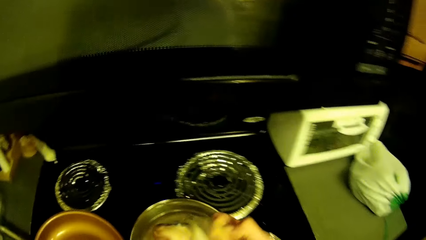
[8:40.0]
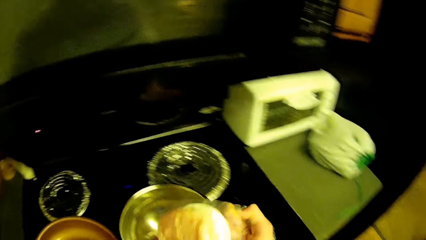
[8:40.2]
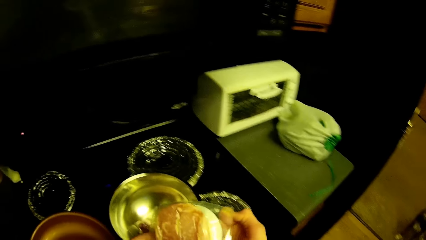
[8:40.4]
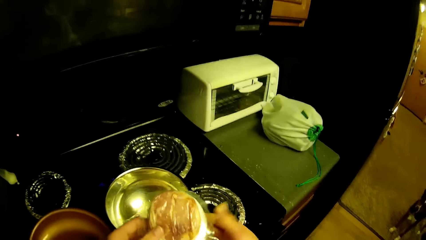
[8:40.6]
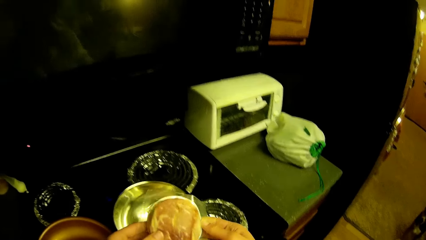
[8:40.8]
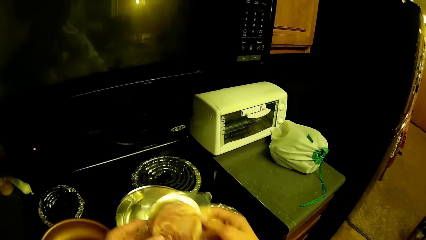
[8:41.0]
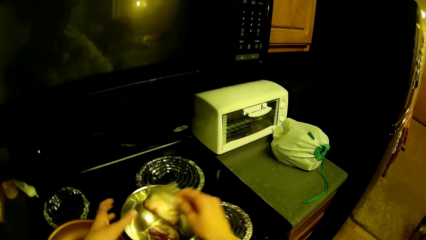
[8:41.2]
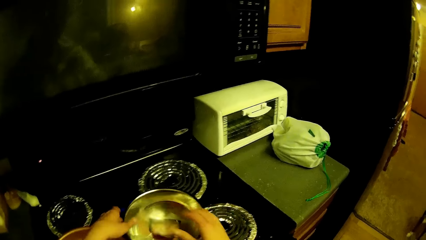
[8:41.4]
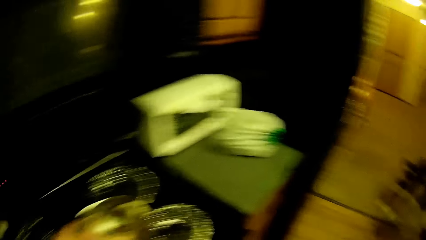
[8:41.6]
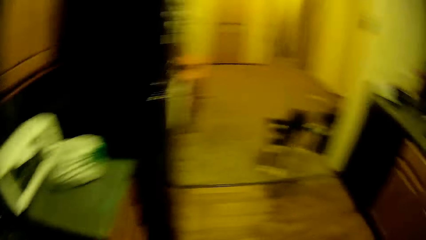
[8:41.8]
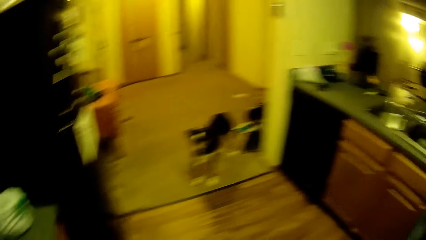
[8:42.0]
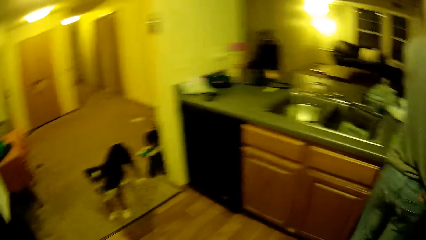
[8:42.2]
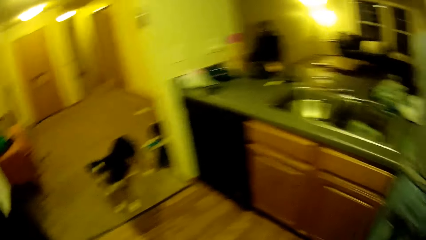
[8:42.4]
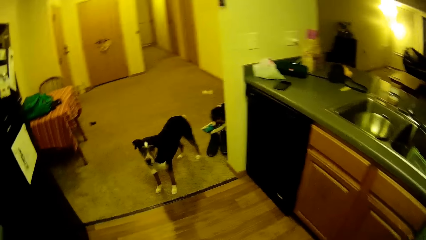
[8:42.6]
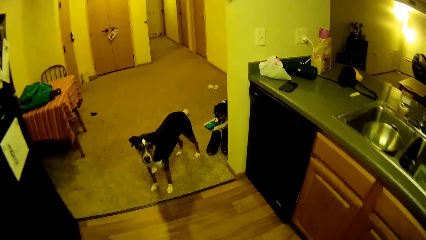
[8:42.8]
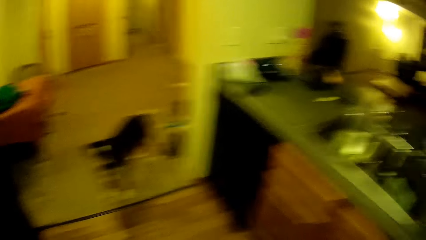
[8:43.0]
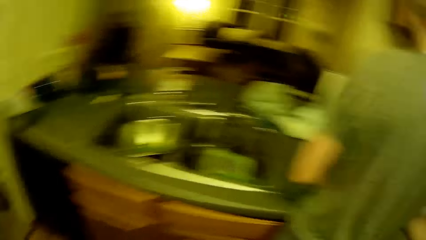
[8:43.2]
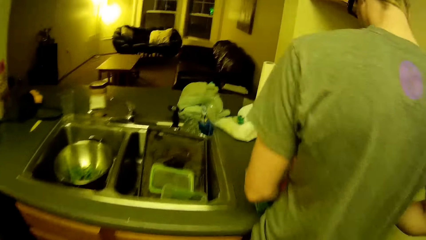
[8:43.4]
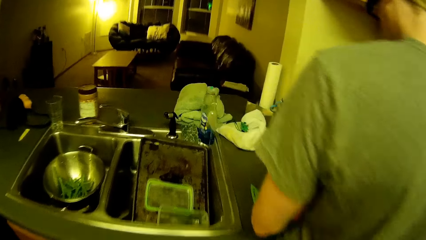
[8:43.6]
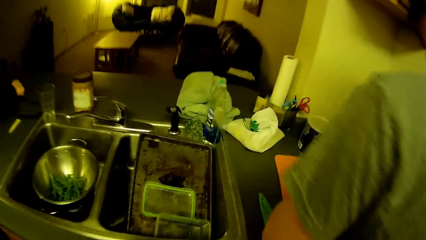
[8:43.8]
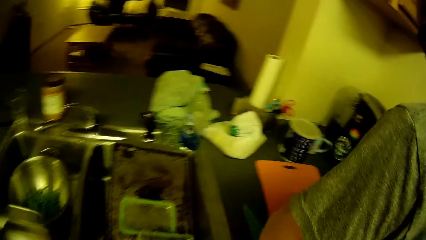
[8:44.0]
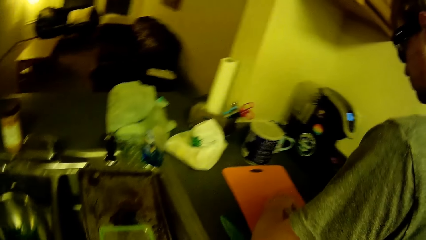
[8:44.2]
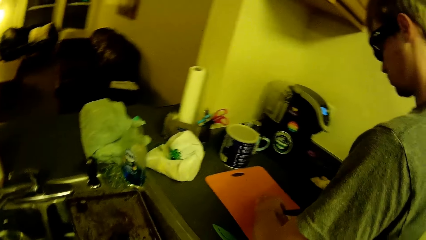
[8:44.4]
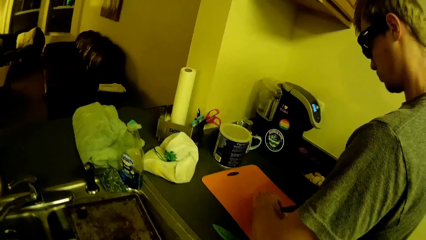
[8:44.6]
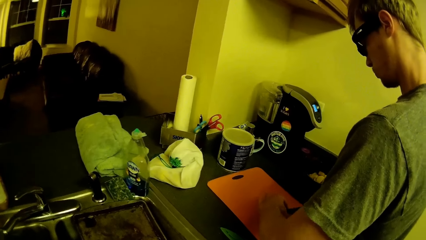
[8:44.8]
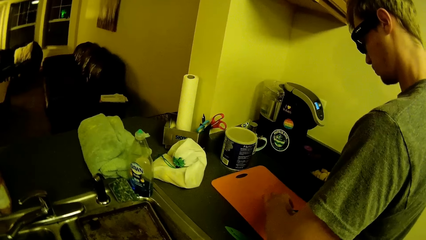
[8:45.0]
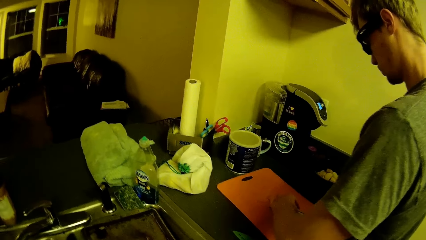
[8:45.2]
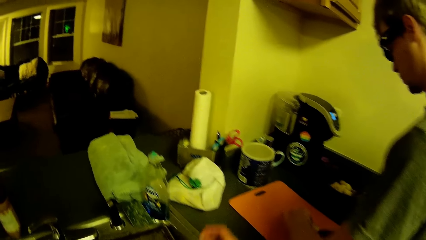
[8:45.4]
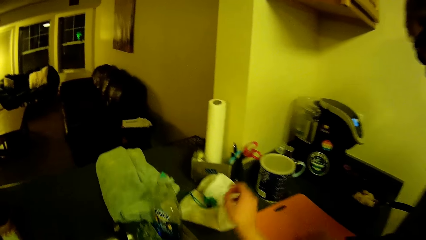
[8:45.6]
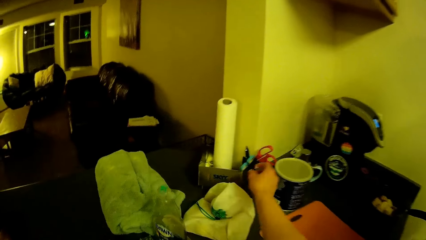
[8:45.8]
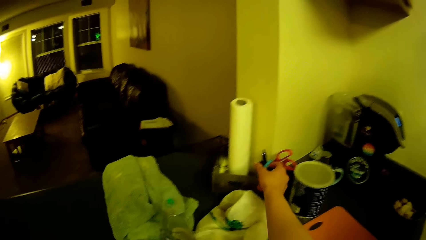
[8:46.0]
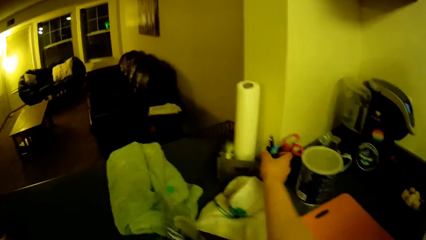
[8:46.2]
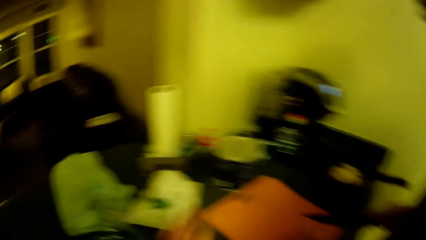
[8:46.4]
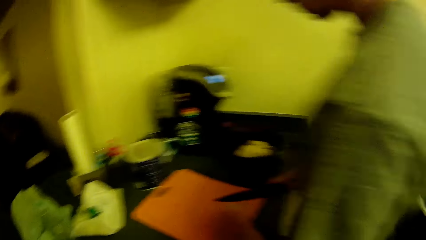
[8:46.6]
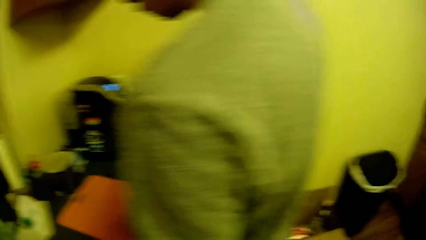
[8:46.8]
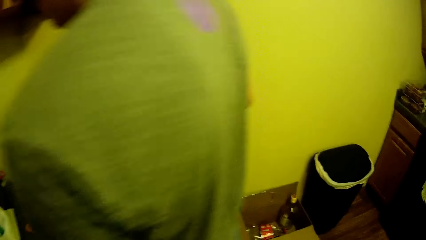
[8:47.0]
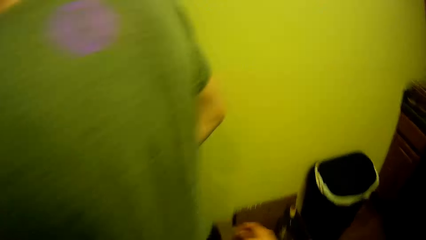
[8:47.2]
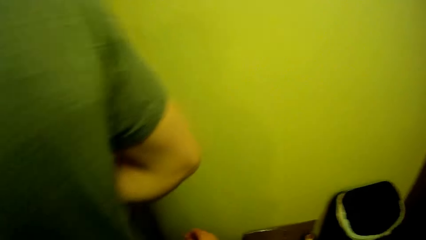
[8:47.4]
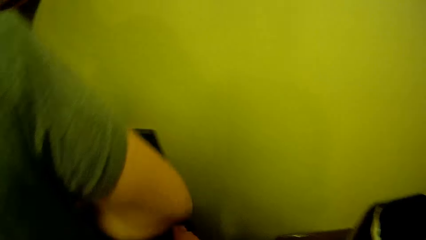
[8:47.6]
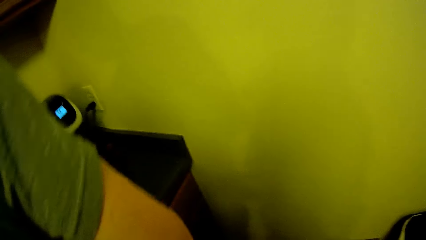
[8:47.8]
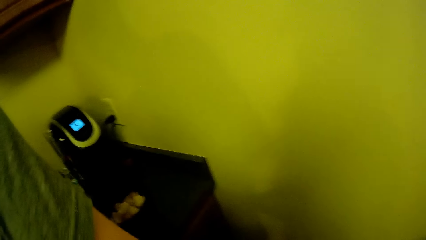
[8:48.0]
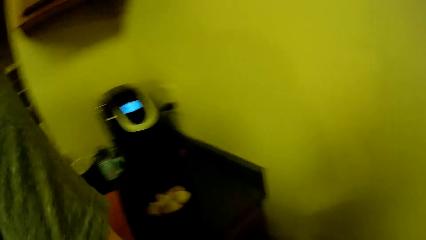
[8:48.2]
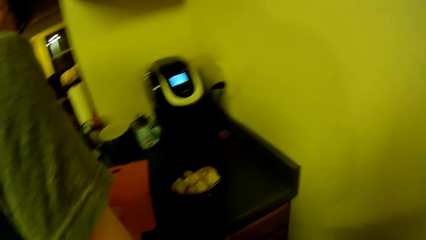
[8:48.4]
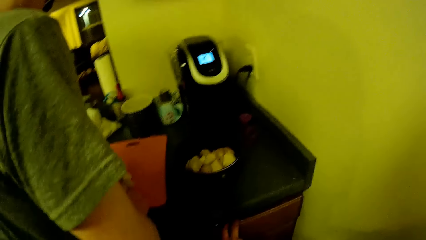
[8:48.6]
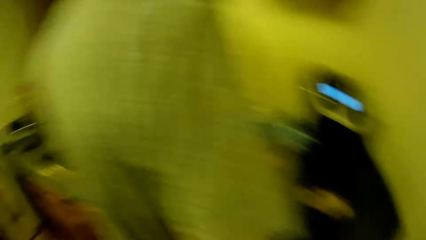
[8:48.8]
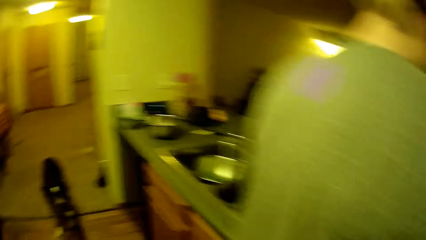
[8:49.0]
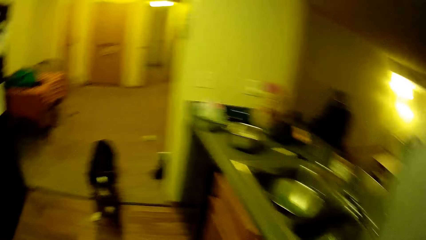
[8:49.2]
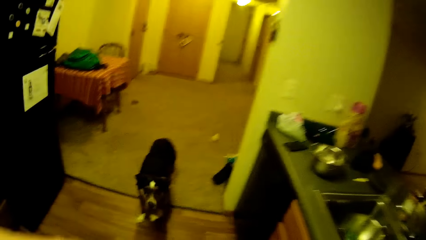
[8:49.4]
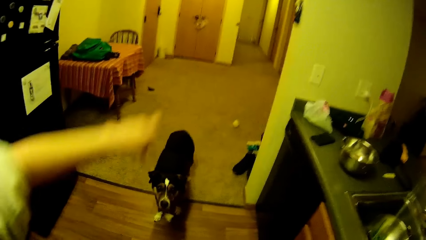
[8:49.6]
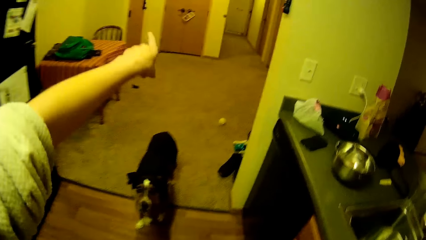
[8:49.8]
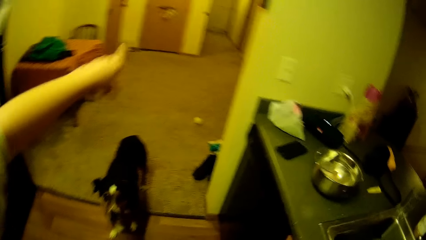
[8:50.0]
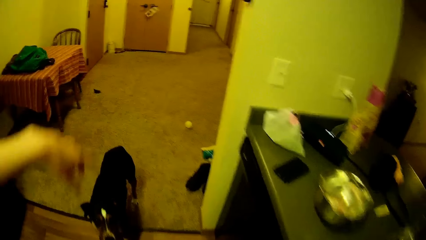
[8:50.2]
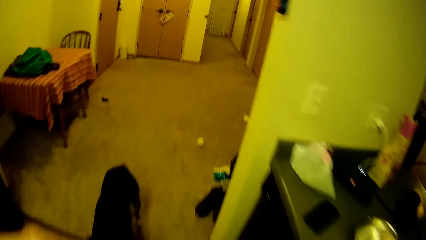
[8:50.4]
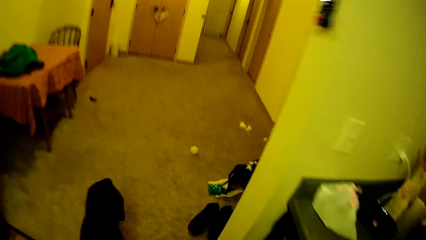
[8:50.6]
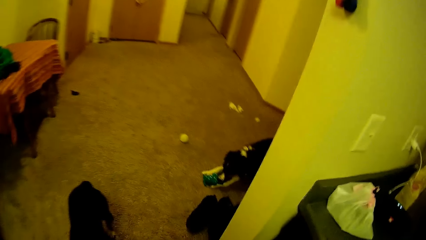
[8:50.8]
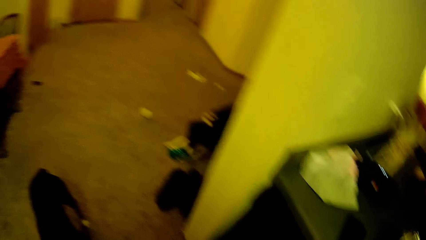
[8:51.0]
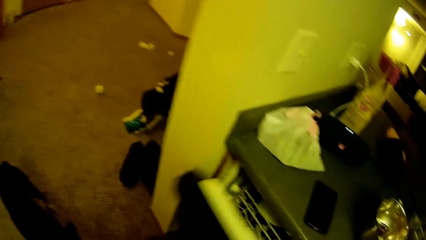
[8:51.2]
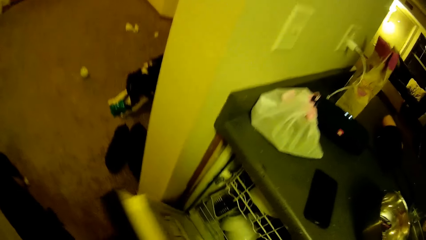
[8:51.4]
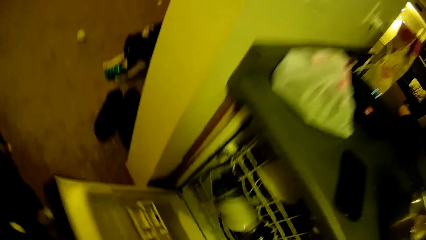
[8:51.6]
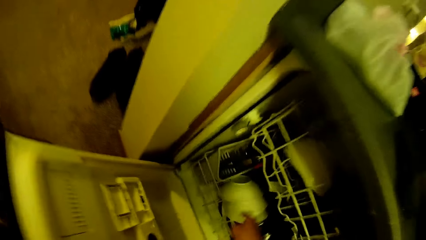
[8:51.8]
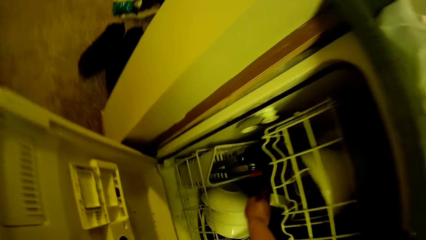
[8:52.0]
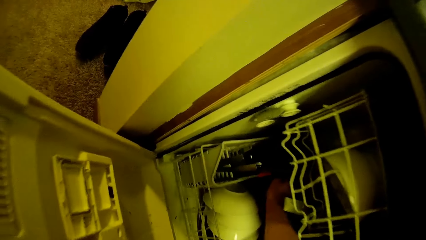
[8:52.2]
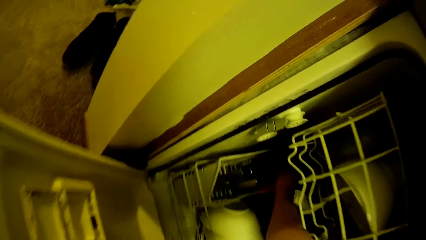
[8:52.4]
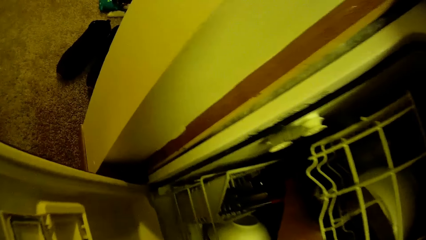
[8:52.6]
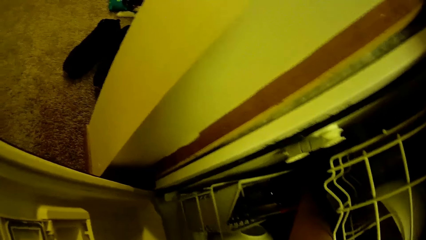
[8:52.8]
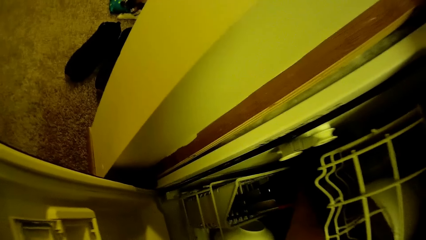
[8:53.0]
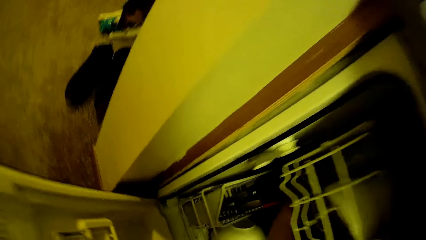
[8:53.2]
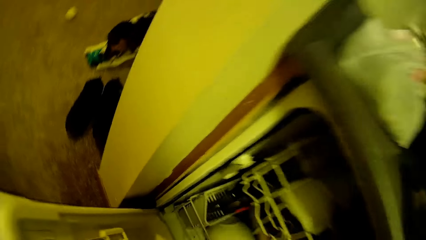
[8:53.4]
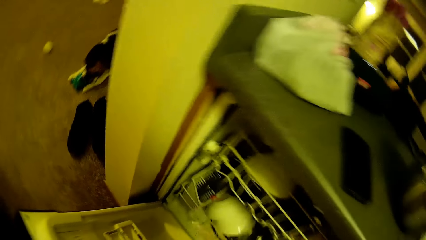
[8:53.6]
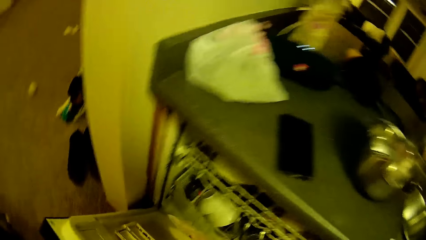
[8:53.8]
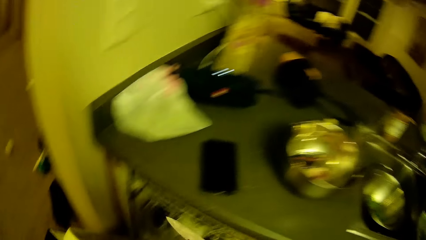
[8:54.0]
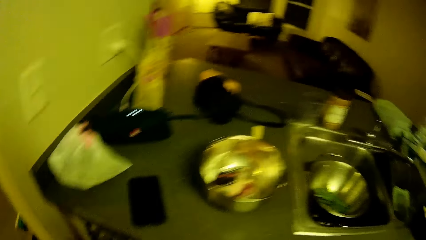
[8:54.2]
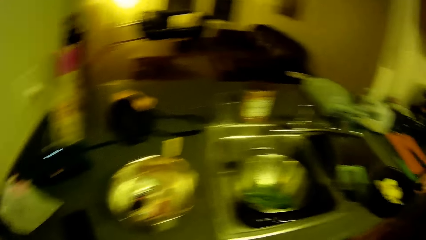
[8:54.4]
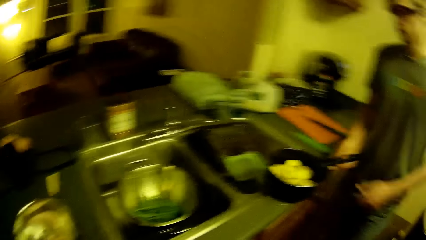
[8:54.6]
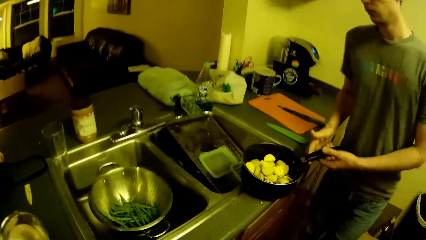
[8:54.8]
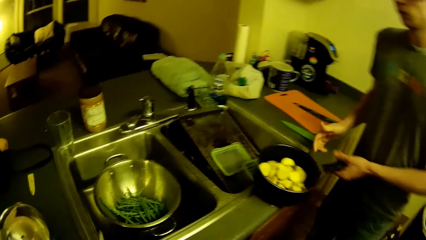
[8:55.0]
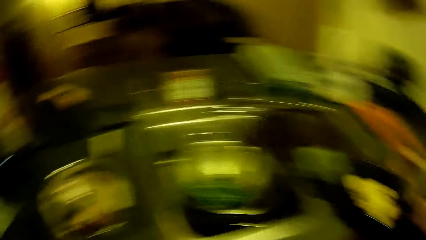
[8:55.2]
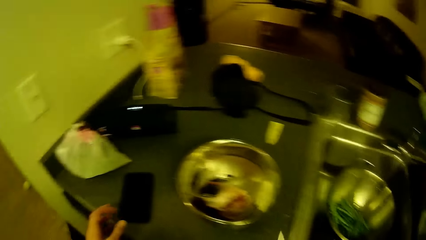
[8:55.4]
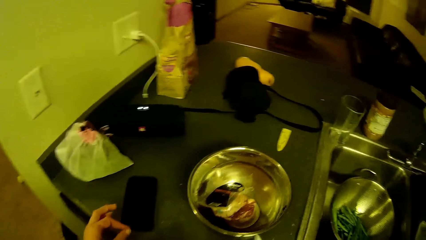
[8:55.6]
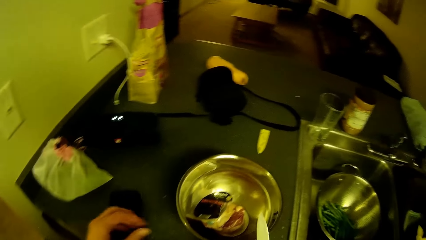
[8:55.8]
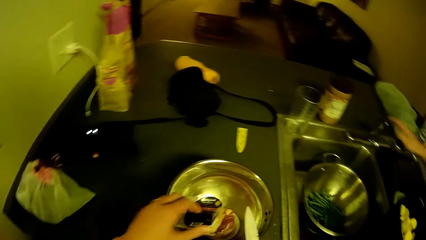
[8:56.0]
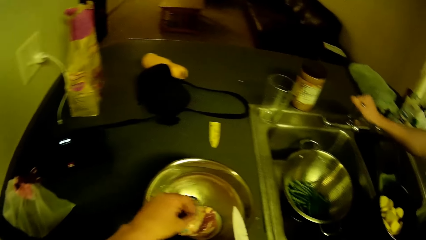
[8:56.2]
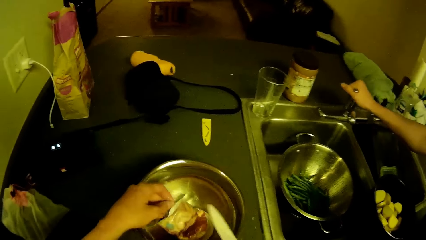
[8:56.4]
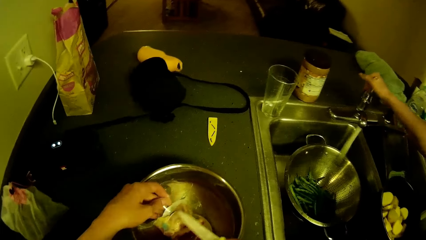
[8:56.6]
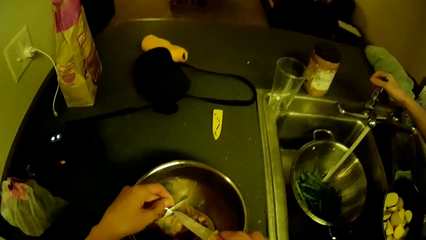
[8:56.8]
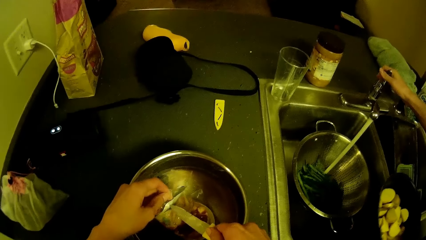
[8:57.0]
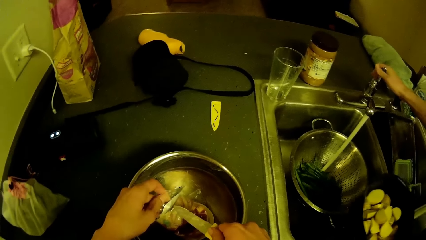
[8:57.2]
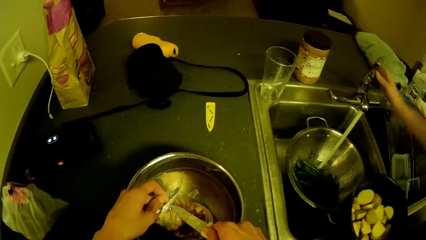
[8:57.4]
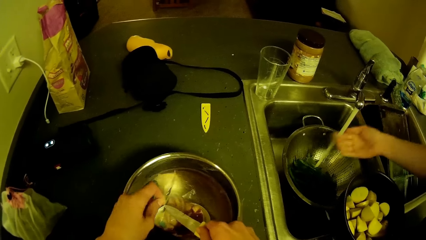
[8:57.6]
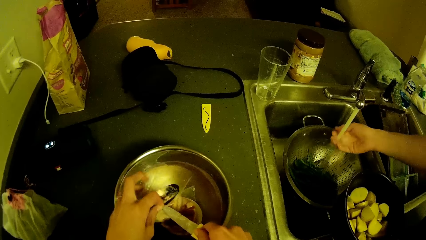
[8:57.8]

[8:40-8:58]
The camera wearer leaves the pack of meat in the bowl. He picks the bowl with his right hand from the gas cooker. He walks to the sink. He drops the bowl on the kitchen slab. He looks at the cutting board. He touches a pair of scissors in a cup on the kitchen slab with his right hand. He looks at the counter top. He lifts the hand. He looks at the dog. He opens one of the kitchen slab's compartments with his left hand. He picks a knife with his right hand from the kitchen slab's compartment. He closes the kitchen slab's compartment. A man holds the cooking pot. The camera wearer opens the pack of meat in the bowl with the knife. The man opens the water tap.
